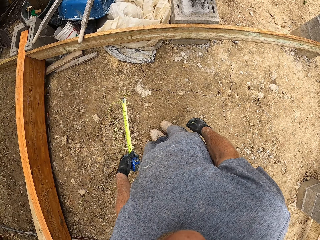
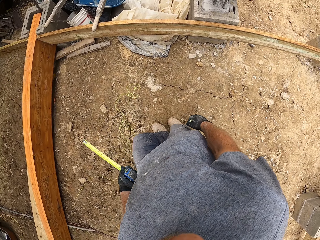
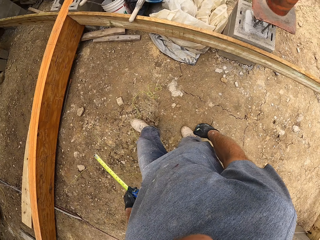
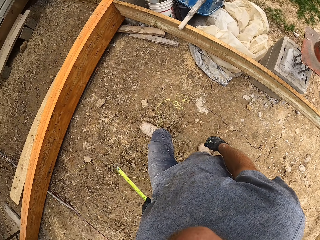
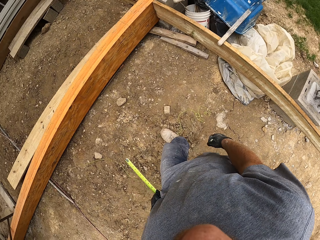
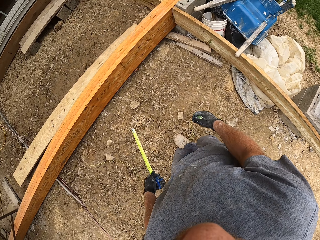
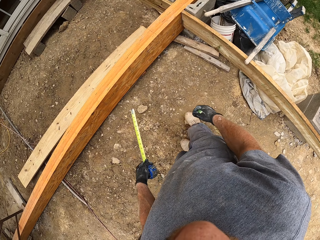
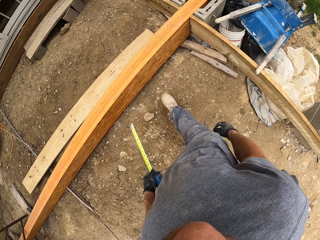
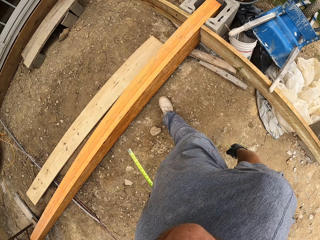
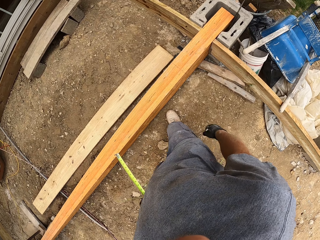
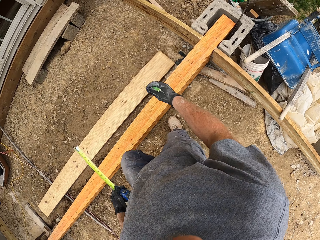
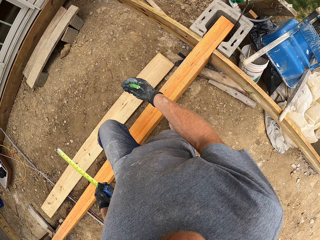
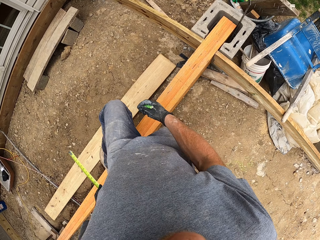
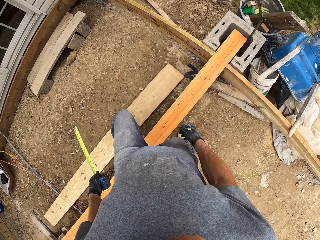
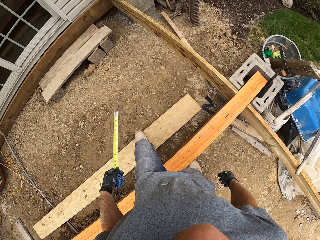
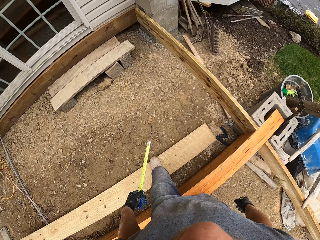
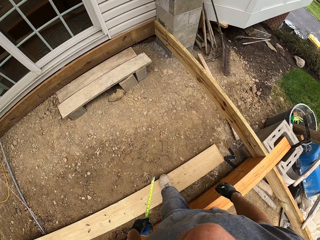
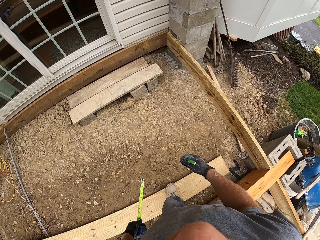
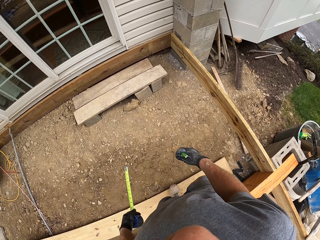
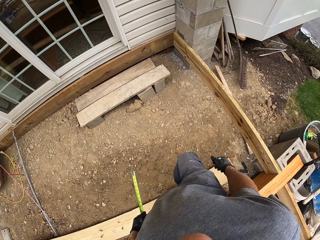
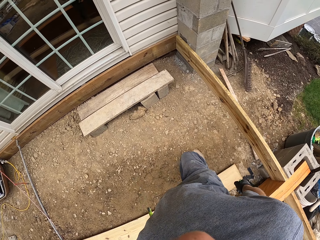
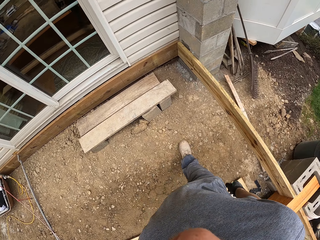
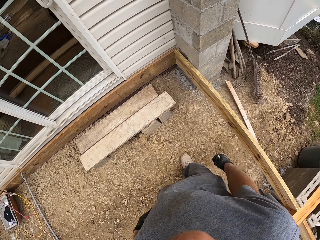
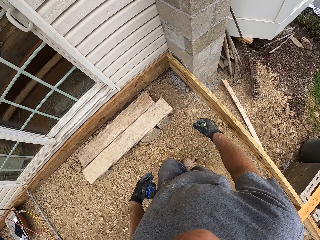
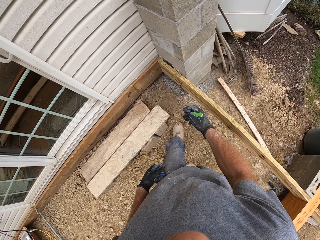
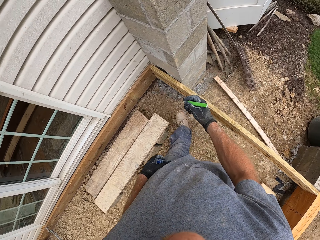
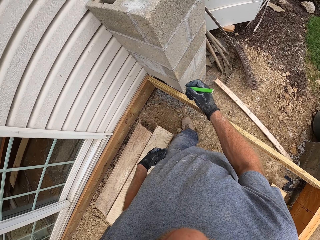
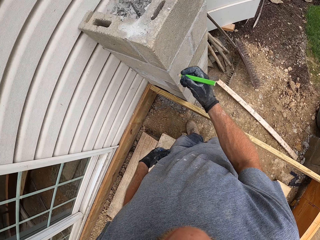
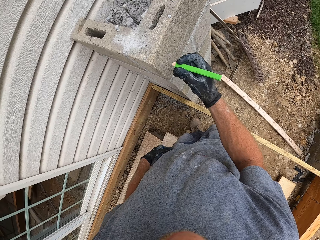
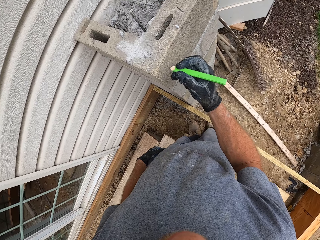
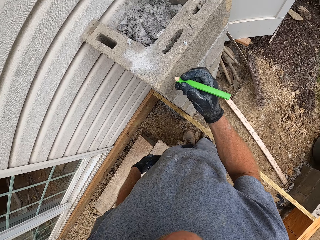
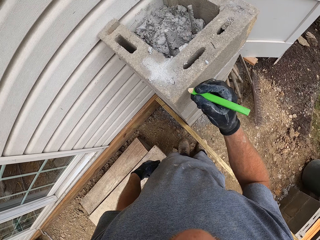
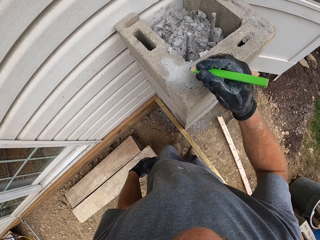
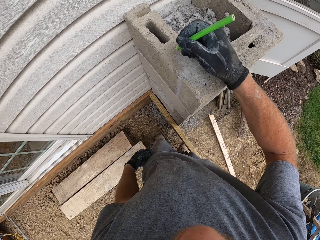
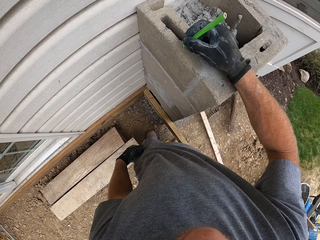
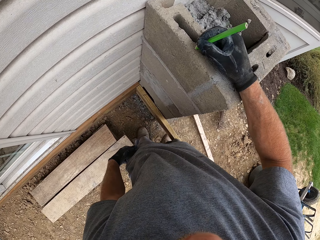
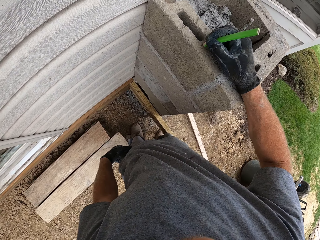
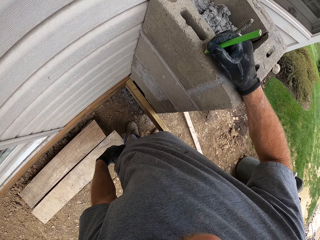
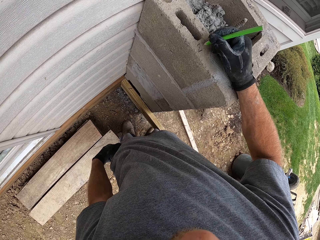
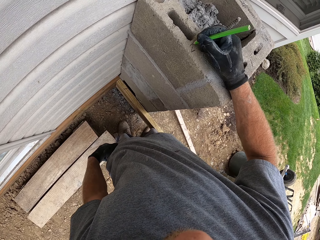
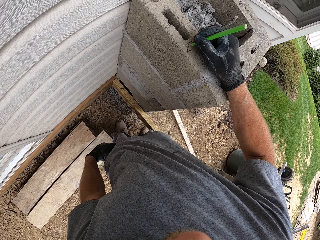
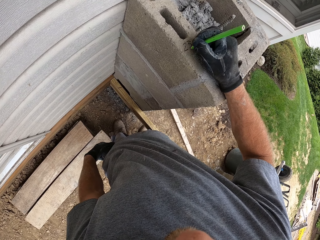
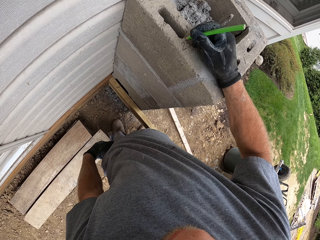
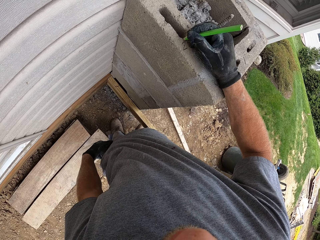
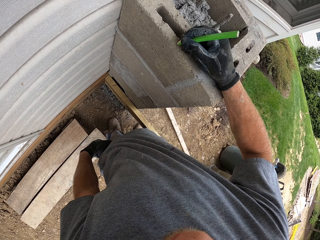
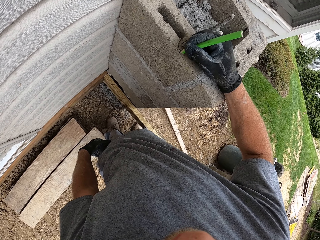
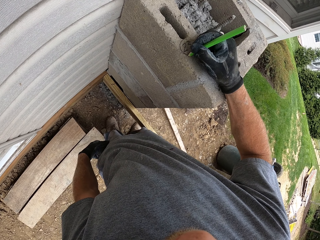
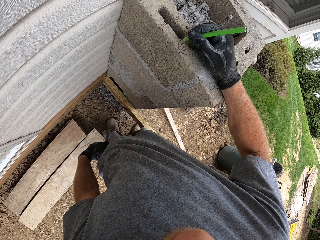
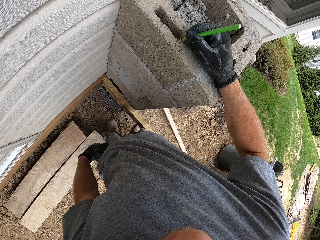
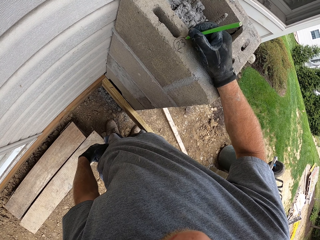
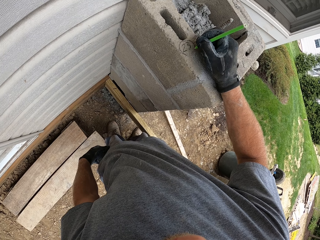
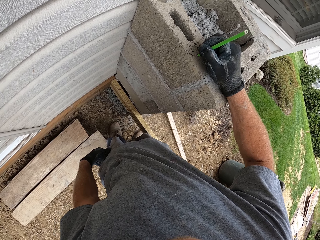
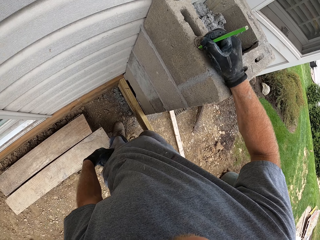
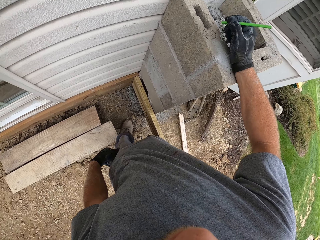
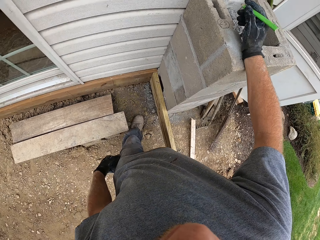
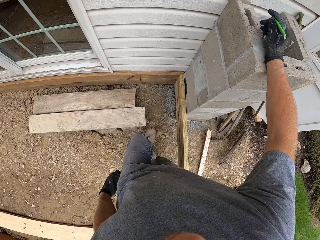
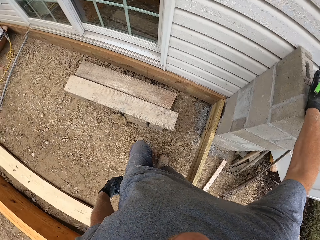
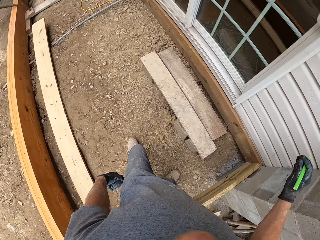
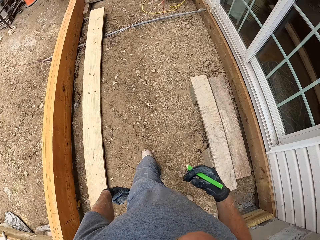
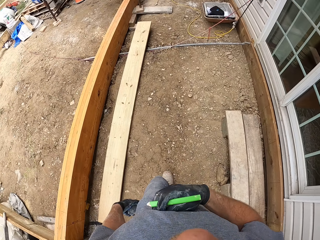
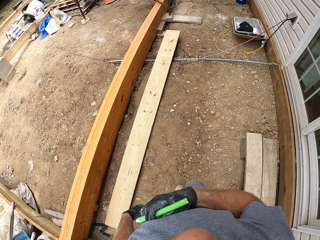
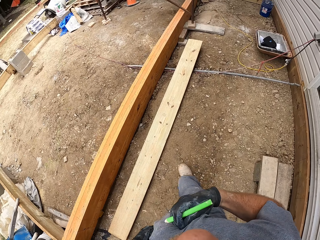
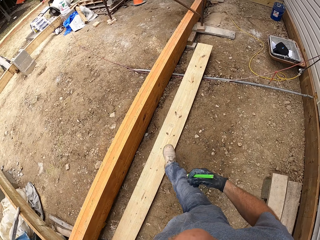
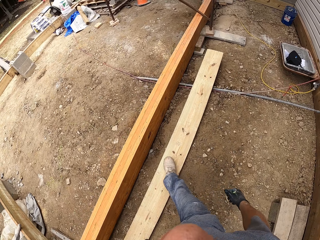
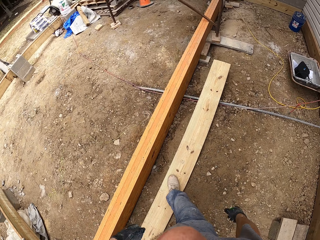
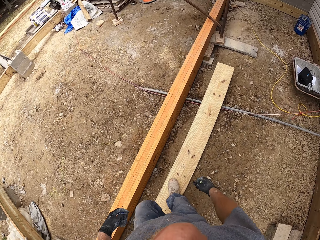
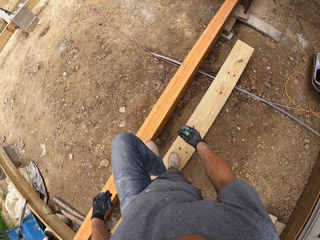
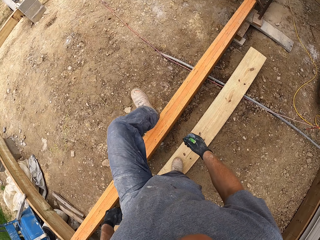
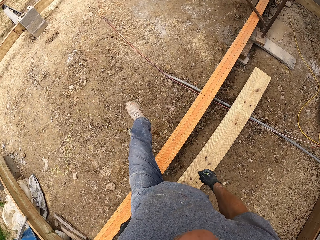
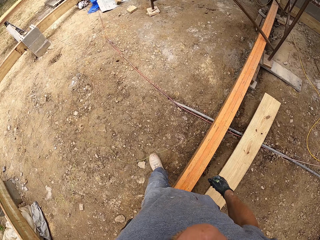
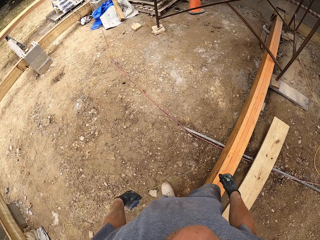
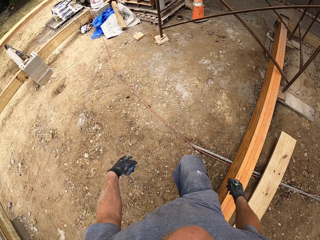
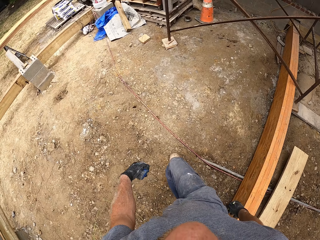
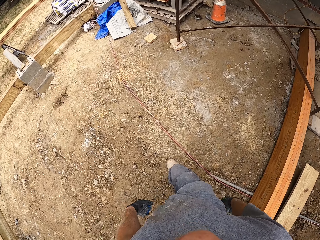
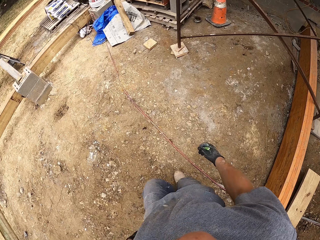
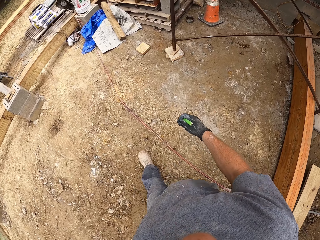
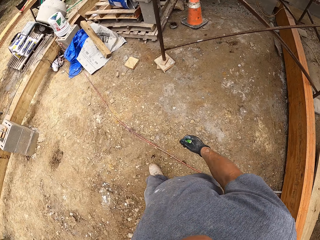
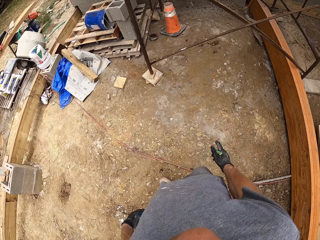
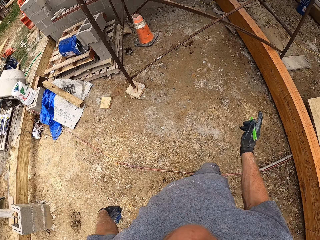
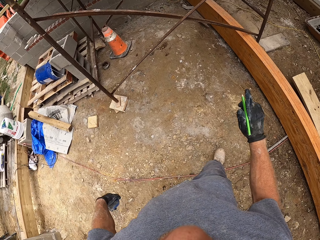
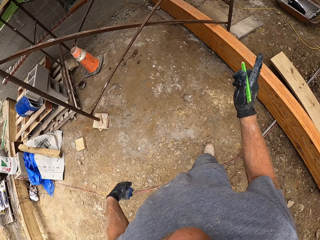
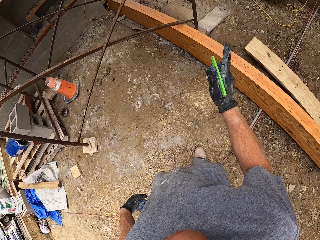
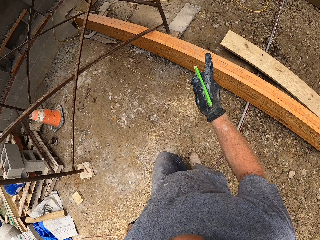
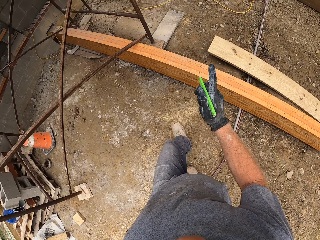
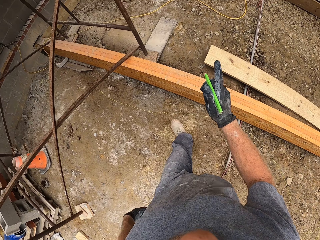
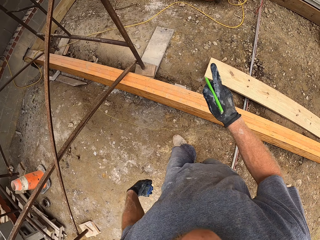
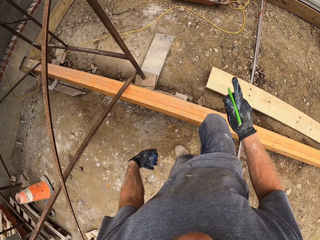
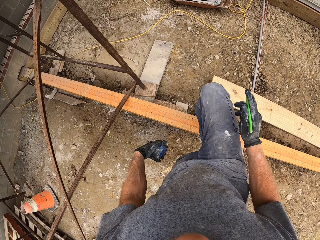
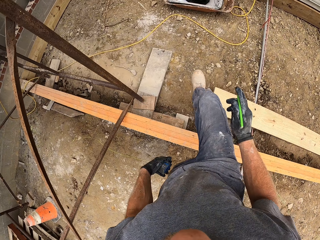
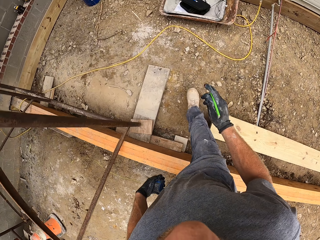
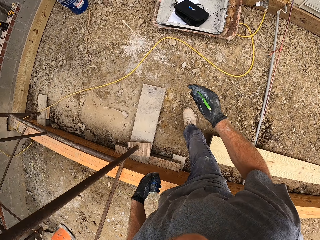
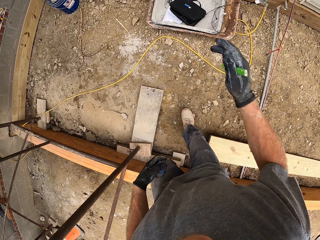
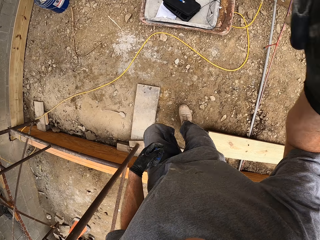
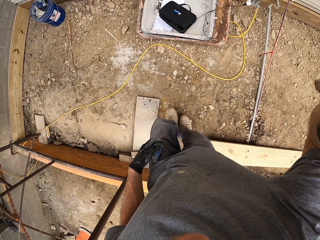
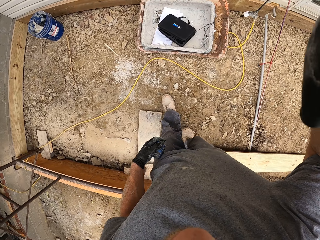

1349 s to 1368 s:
The camera wearer writes on the block with the marker. He walks around the construction site. He points the finger. He touches the camera on his head.
